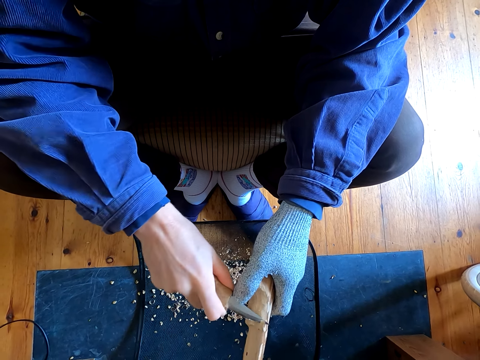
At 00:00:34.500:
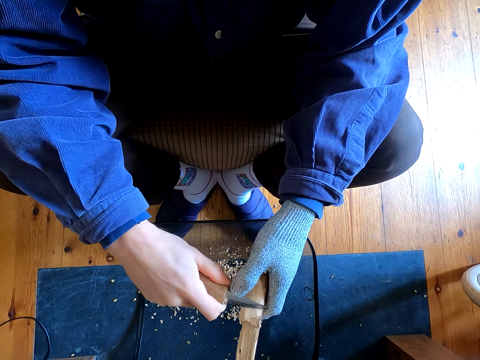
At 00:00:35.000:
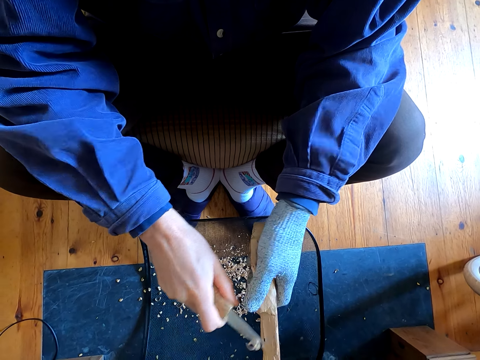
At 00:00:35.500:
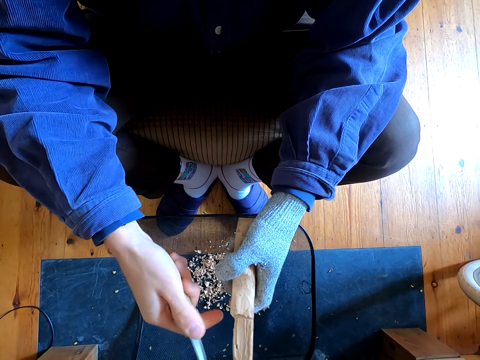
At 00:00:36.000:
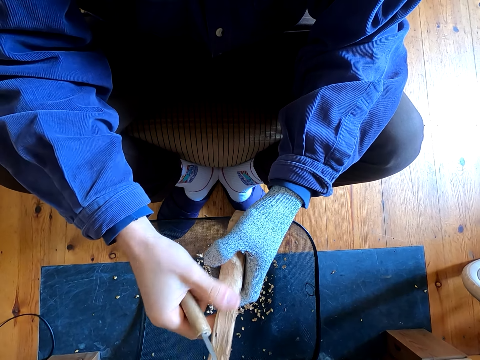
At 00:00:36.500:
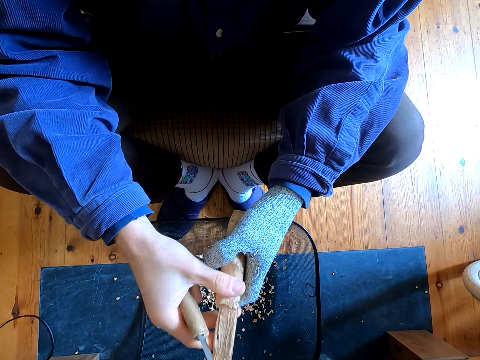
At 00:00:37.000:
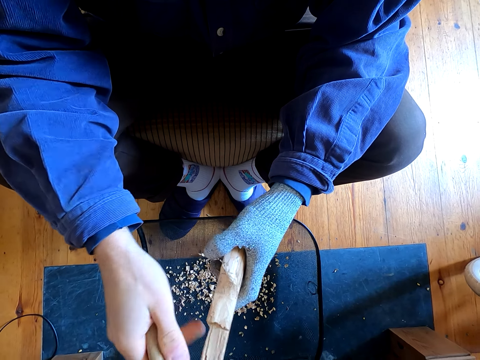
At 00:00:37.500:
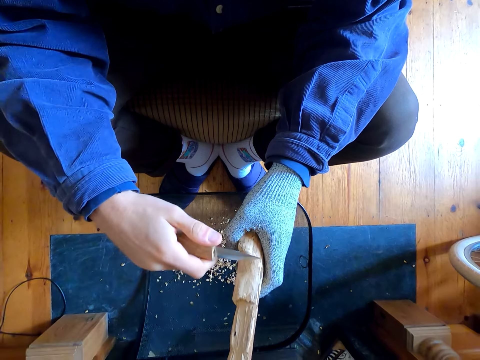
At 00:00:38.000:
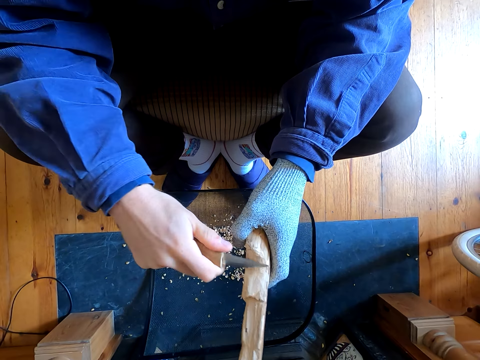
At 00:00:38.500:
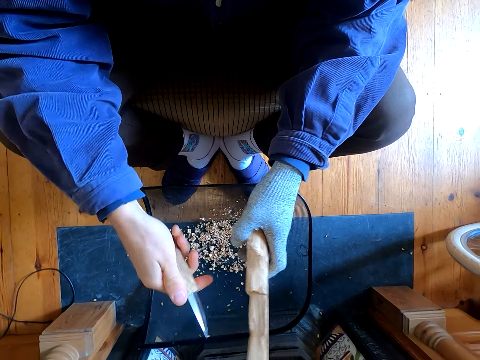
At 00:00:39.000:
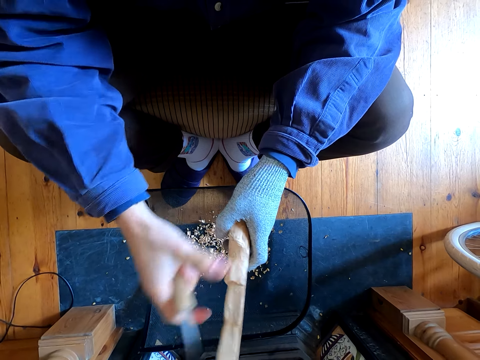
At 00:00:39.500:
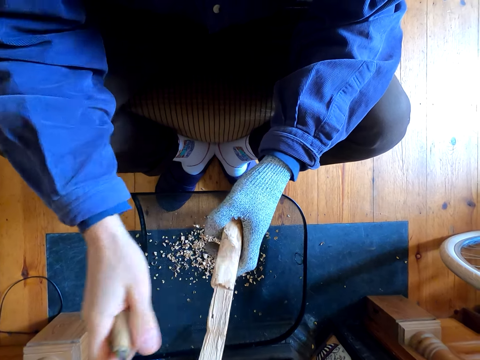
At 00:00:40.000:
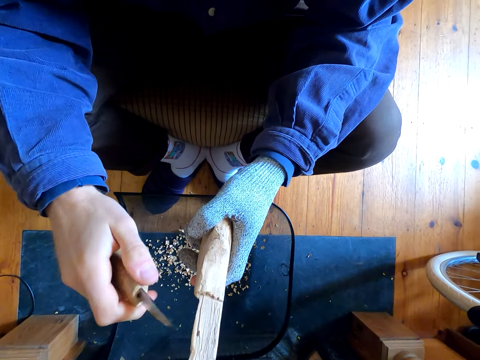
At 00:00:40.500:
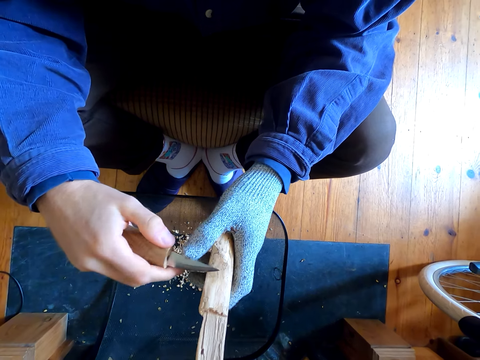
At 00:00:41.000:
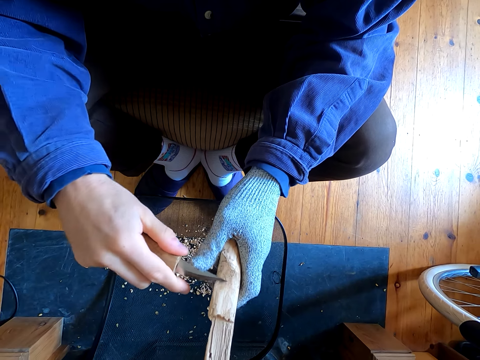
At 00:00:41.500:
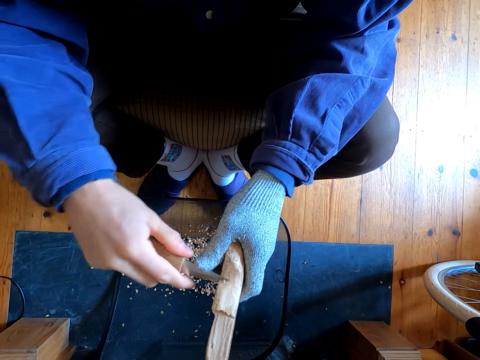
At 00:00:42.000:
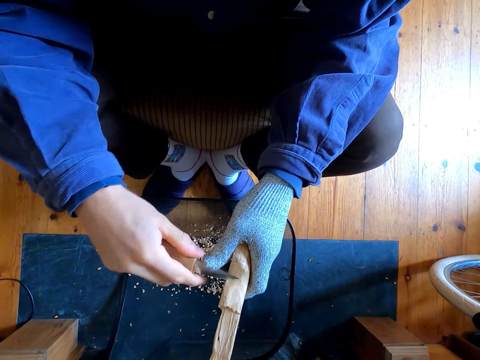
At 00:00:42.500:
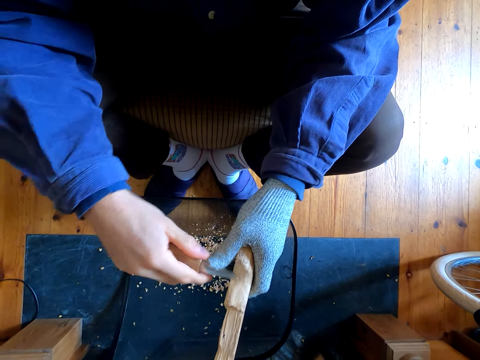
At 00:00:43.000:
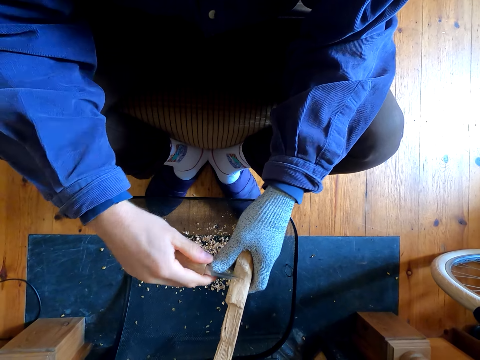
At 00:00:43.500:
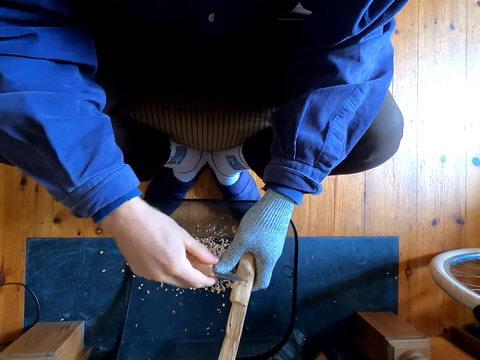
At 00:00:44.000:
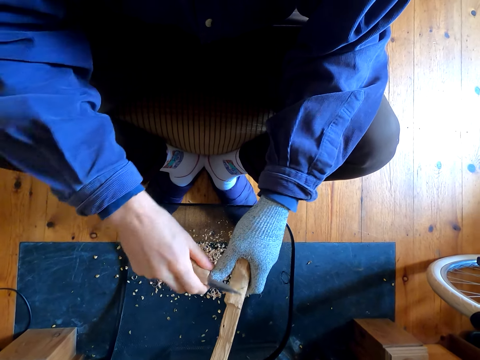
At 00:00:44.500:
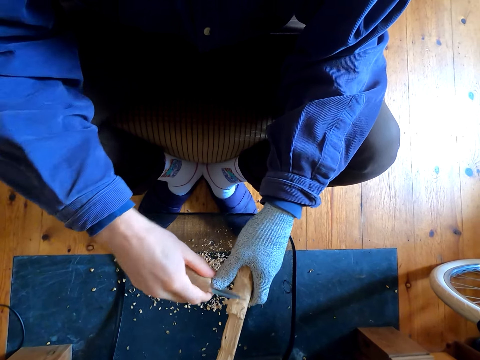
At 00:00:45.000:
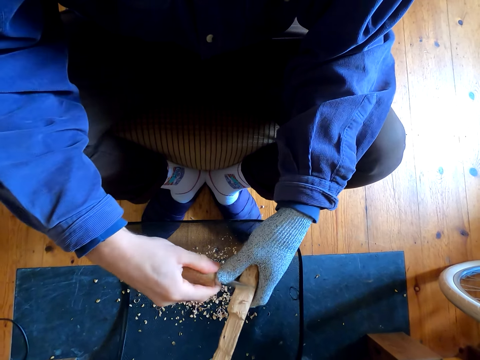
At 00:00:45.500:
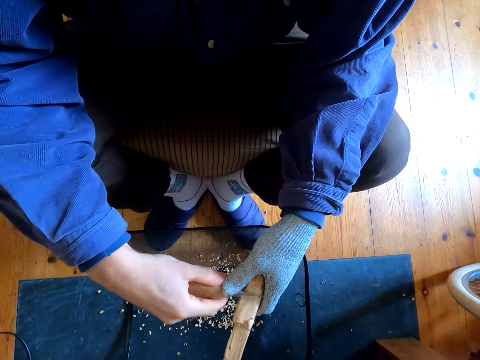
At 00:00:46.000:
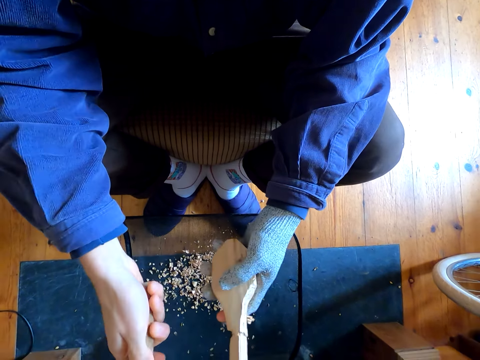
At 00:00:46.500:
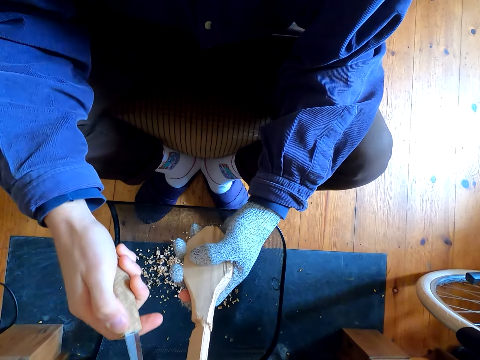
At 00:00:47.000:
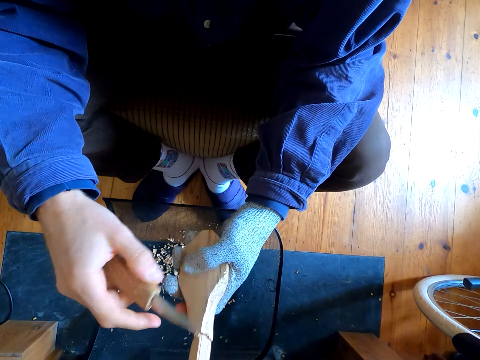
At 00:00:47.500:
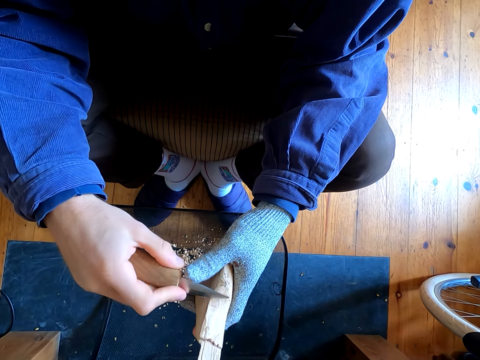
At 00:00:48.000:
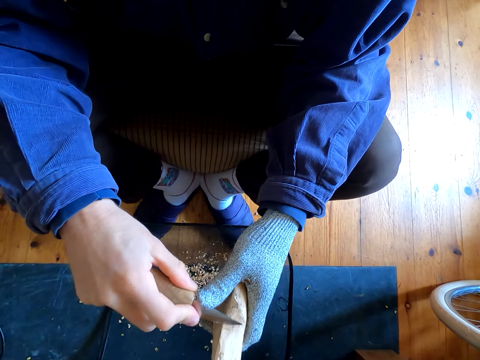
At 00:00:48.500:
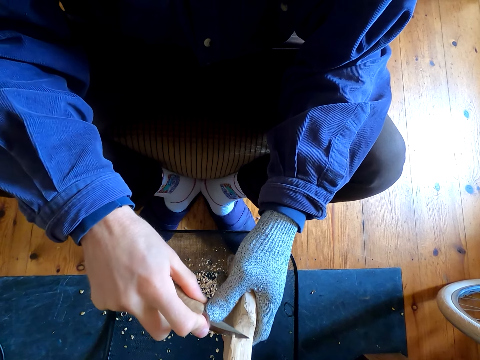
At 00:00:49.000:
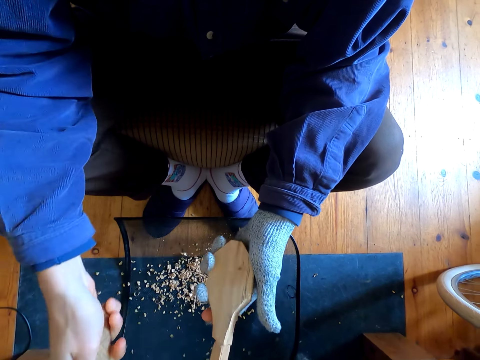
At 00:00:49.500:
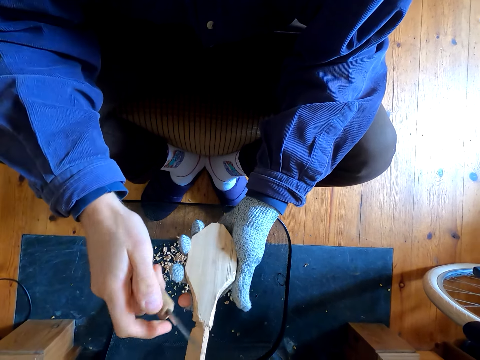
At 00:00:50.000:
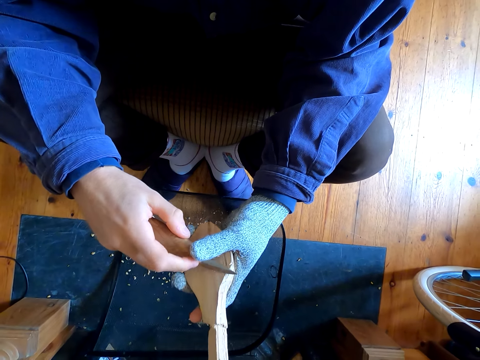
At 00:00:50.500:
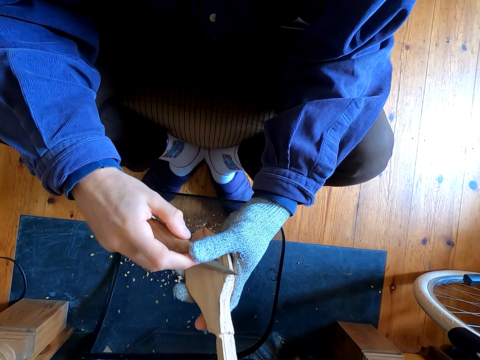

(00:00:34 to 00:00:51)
The camera wearer carves the wood with a knife. They wipe the wood. They shape the wood with the knife. They wipe the wood. They shape the wood with the knife. They carve the wood with the knife repeatedly.

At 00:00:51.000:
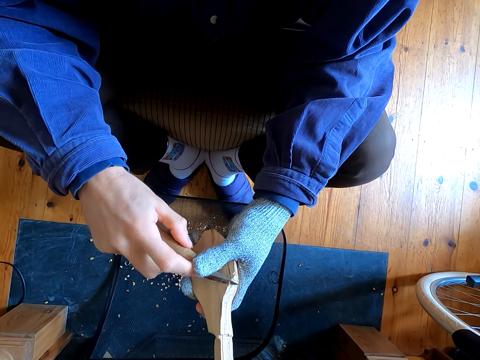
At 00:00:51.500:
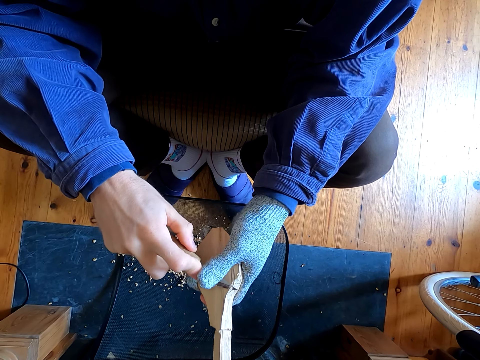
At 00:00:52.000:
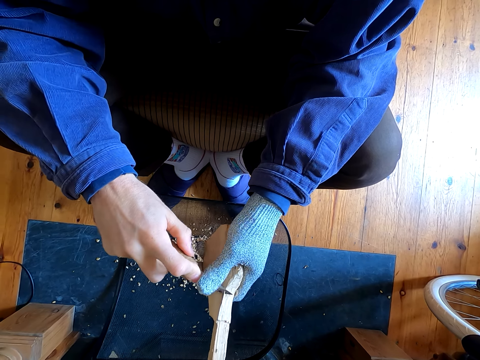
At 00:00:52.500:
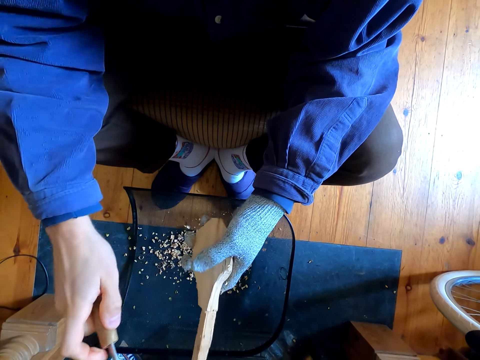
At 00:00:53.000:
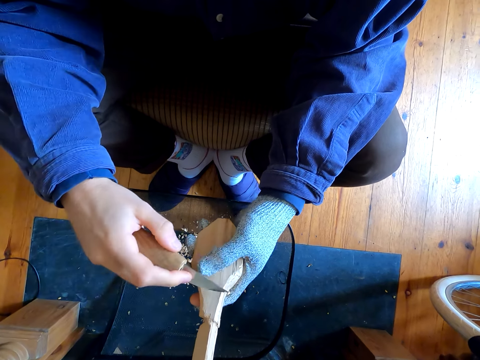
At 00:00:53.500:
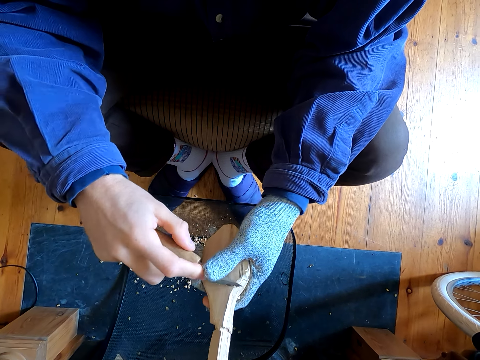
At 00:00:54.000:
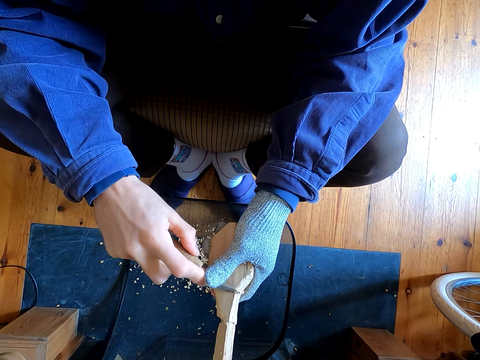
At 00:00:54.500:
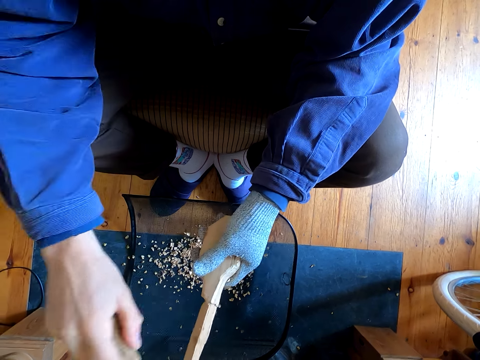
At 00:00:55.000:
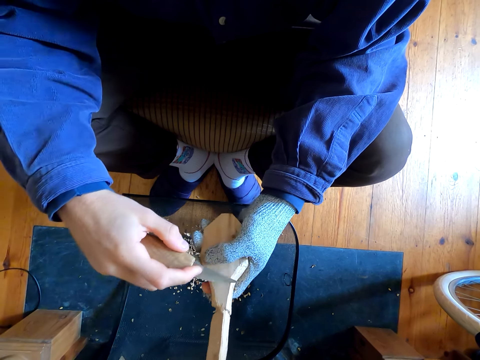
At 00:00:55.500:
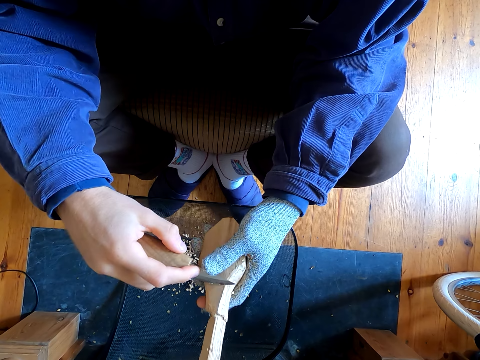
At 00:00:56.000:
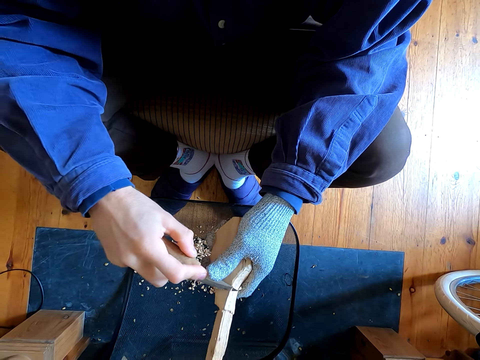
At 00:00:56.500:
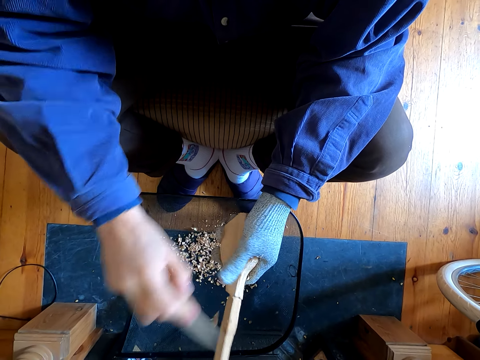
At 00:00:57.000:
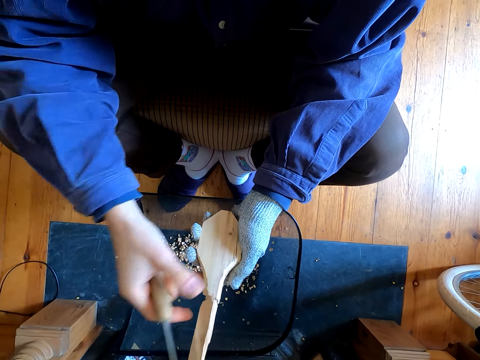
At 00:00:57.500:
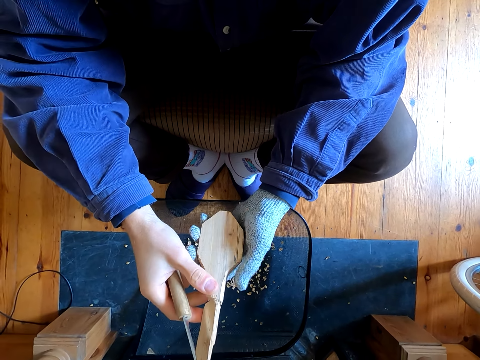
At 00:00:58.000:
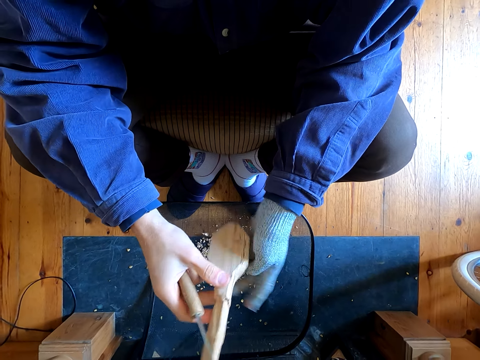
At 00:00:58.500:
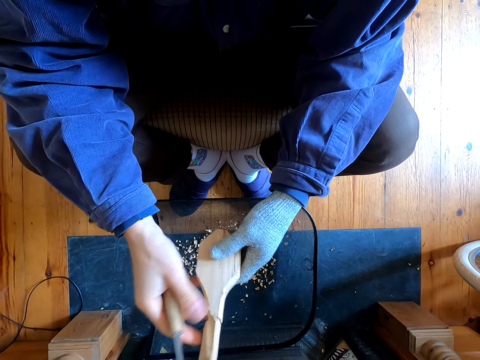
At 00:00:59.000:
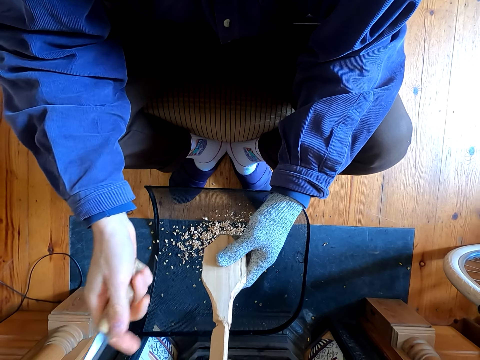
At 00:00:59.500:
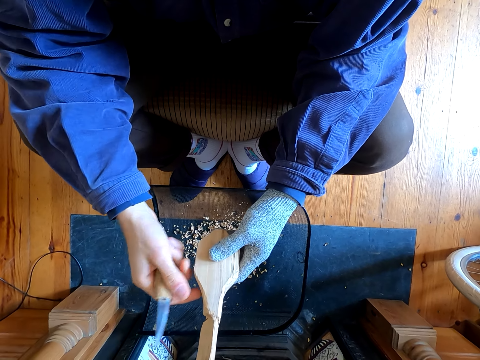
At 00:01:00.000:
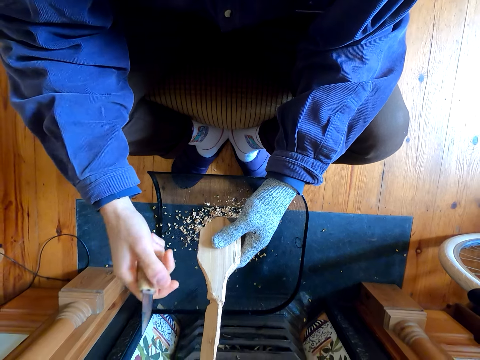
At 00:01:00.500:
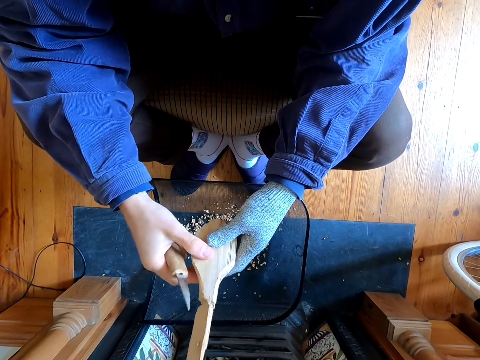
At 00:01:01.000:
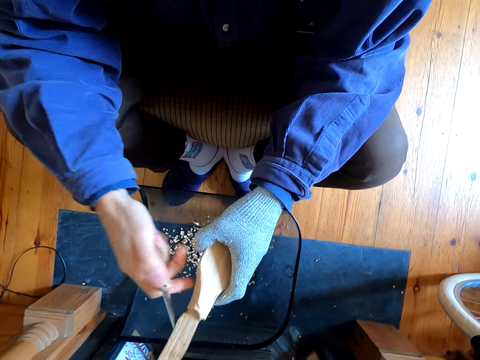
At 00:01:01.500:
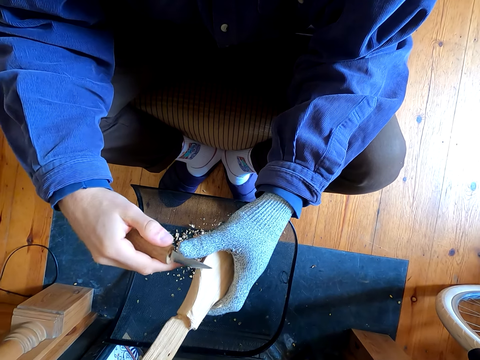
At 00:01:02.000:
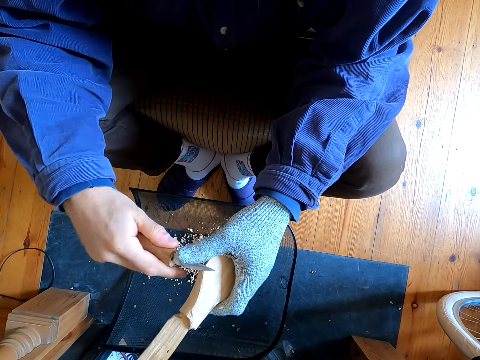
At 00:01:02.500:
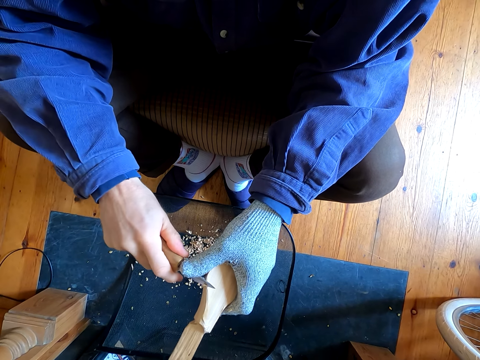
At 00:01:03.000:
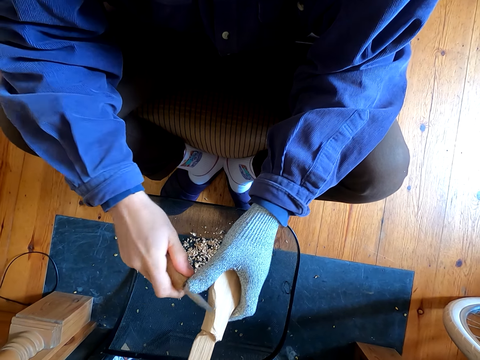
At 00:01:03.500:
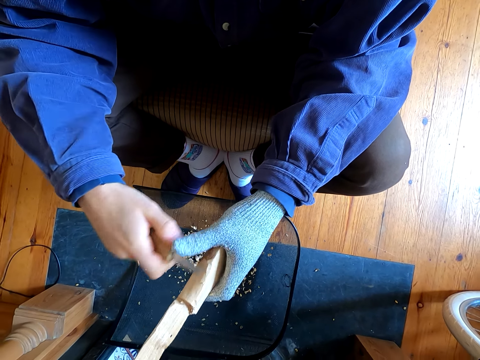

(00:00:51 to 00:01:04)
The camera wearer carves the wood with a knife repeatedly. They wipe dust from the wood. They shape the wood with the knife.
